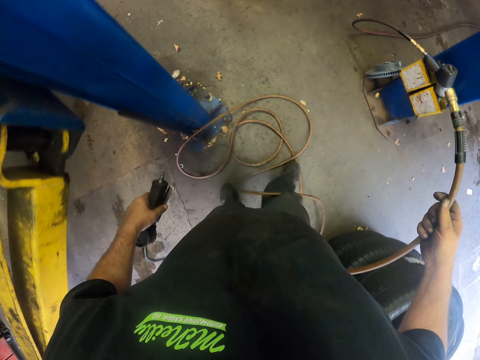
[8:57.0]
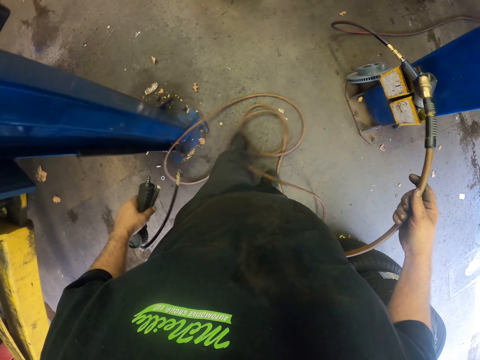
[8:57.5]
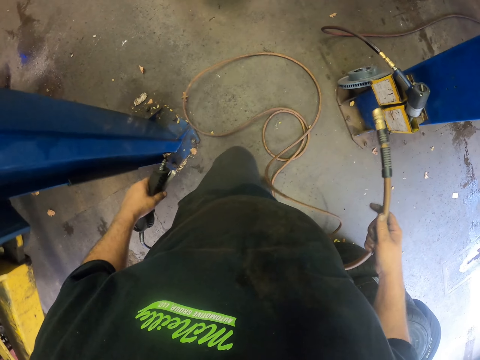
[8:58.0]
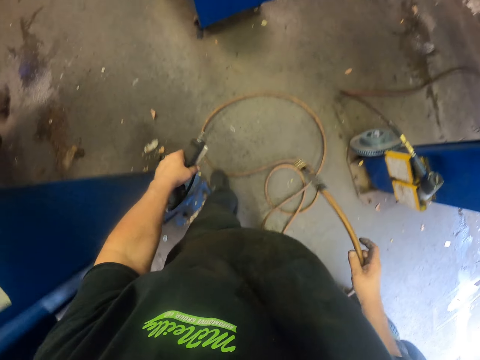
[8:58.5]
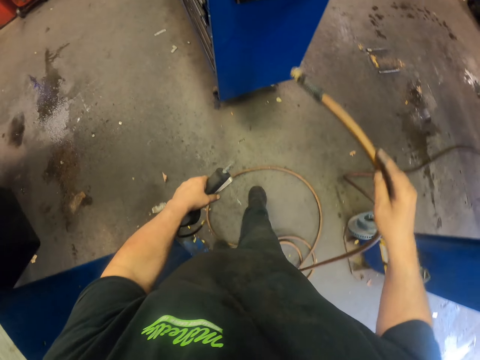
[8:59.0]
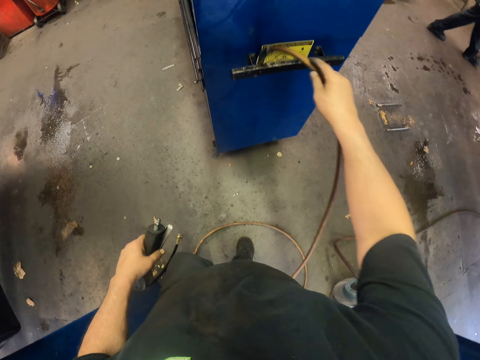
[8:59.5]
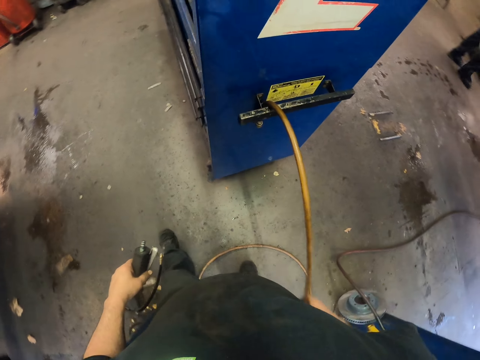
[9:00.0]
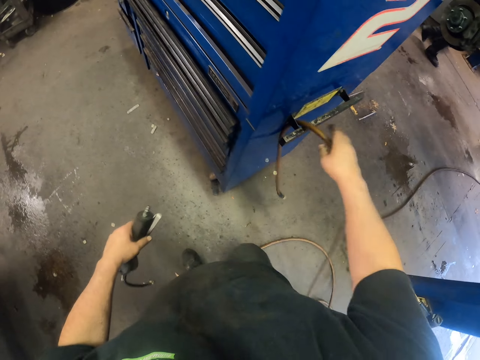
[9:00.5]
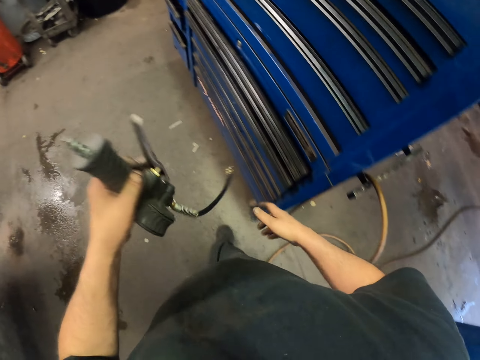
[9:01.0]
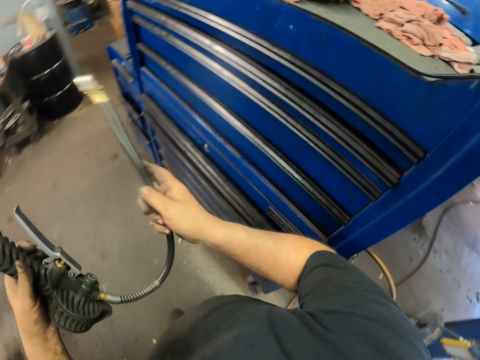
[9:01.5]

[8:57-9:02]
The camera wearer puts a cable on something. They hold something.

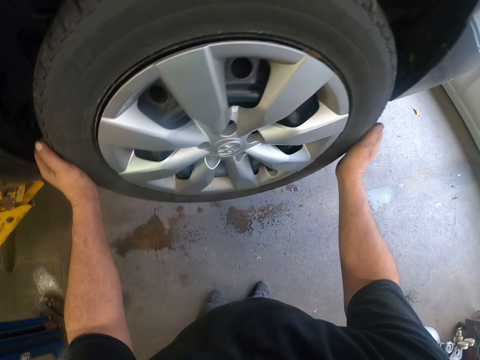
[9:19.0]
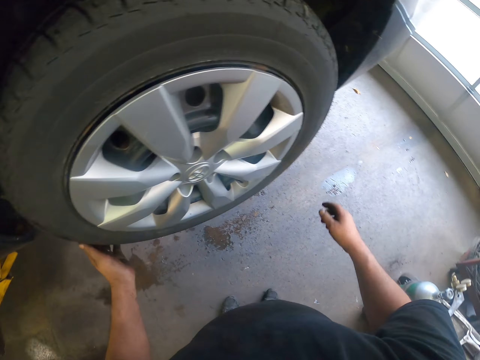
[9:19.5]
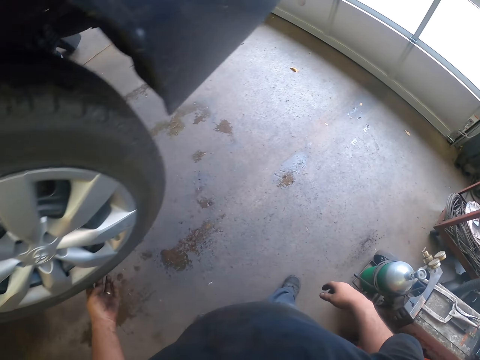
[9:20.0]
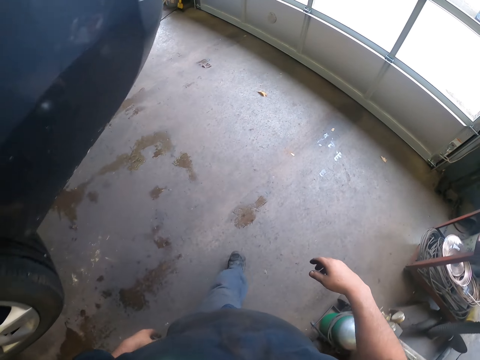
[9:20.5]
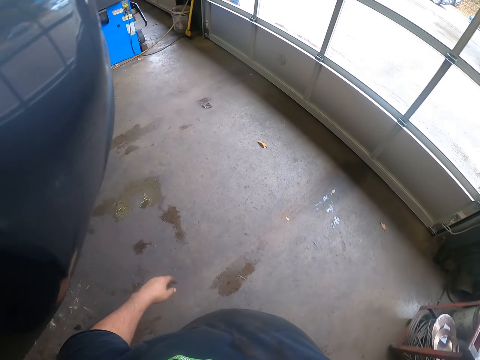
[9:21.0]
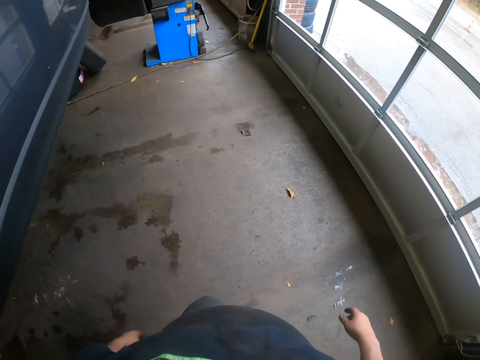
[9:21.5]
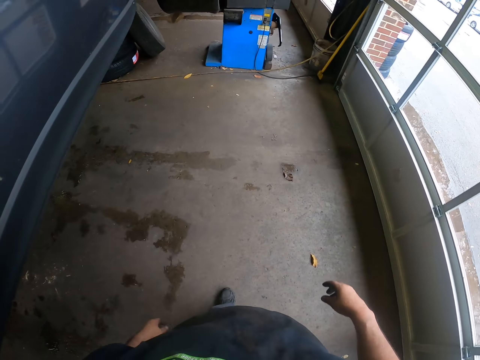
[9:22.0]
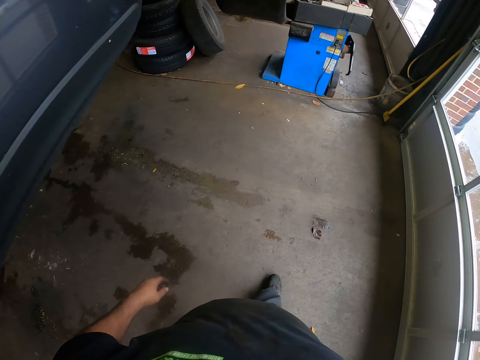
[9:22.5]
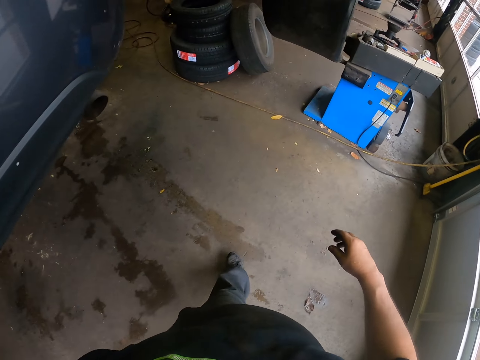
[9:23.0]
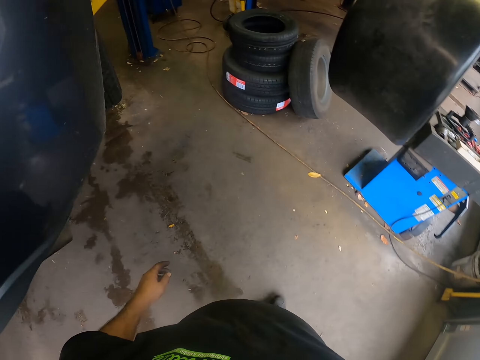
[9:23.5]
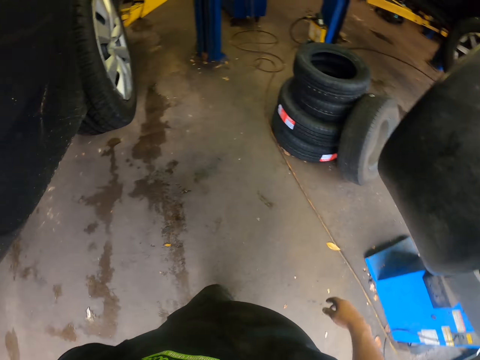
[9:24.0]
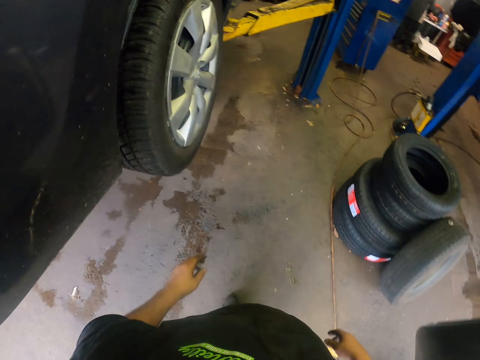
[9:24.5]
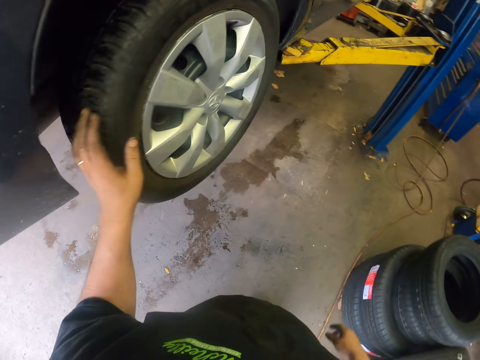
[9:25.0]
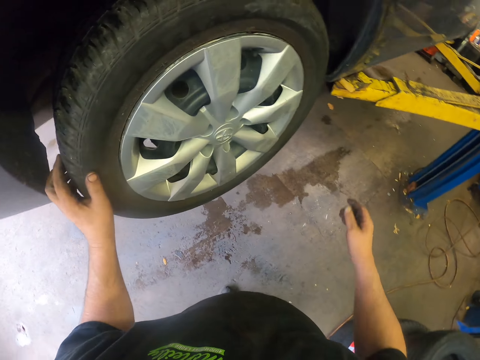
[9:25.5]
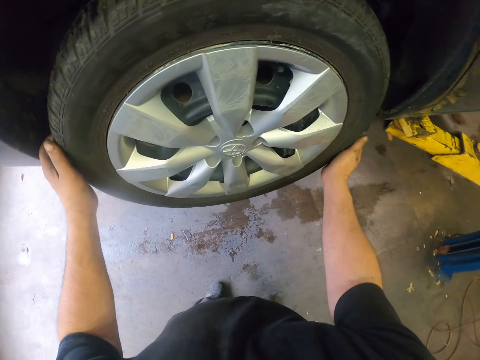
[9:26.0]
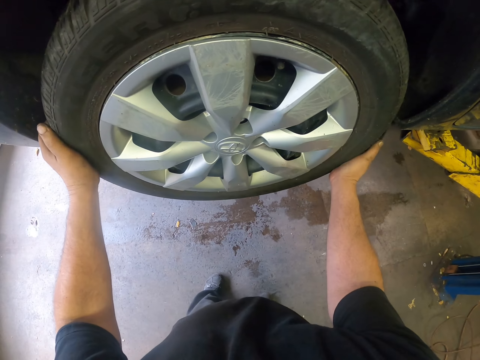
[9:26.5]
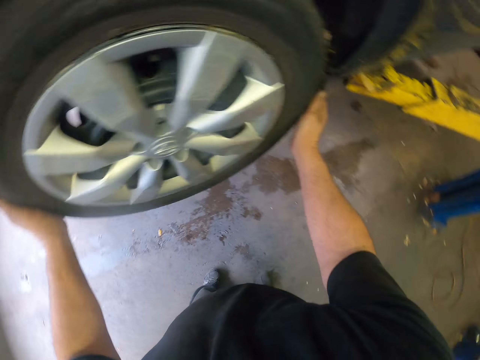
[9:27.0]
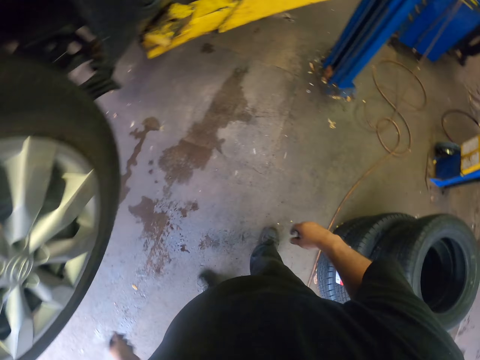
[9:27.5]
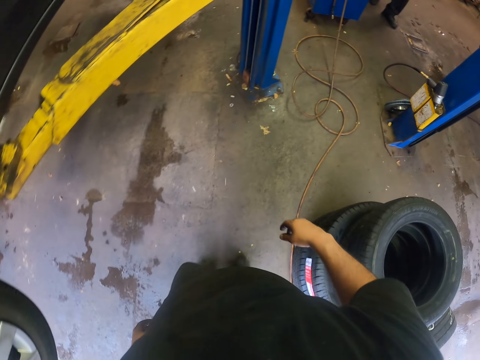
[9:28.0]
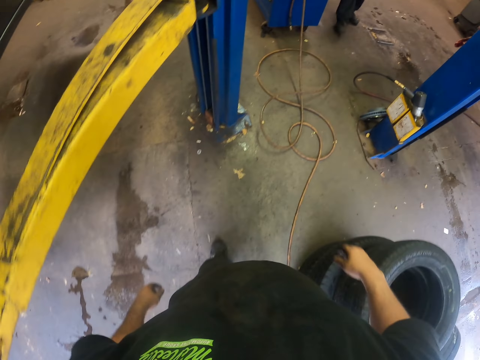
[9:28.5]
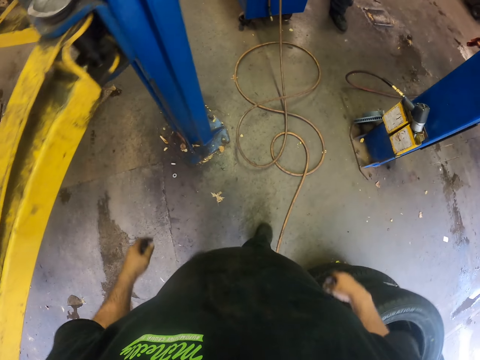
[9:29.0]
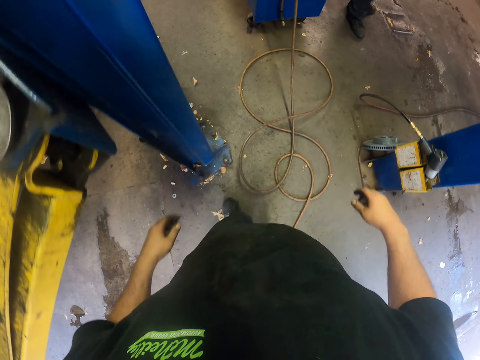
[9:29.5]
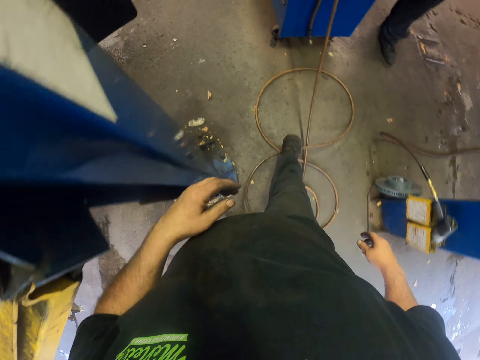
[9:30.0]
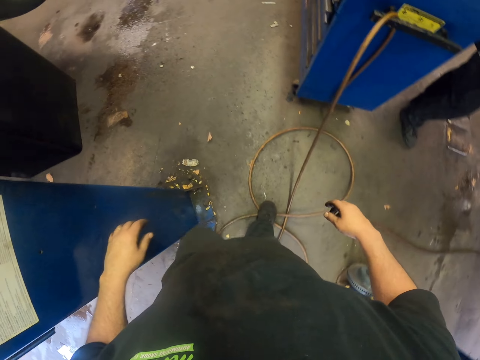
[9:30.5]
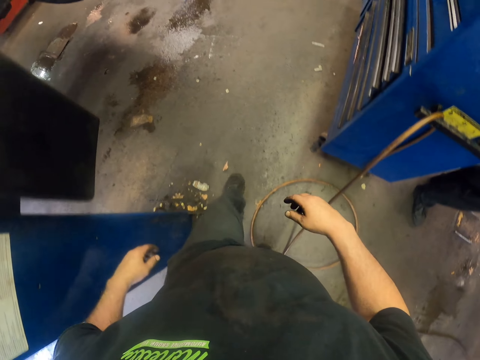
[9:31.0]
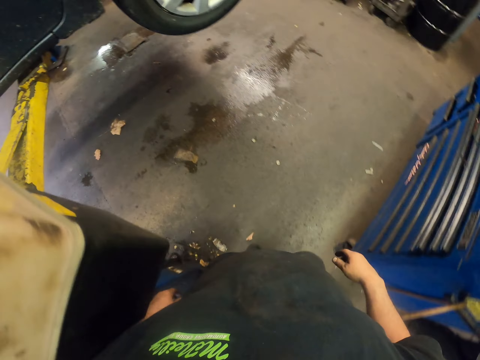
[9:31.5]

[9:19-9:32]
The camera wearer touches a tyre. They walk around the workshop. They check the wheel. They touch the tyre. They walk around the workshop.

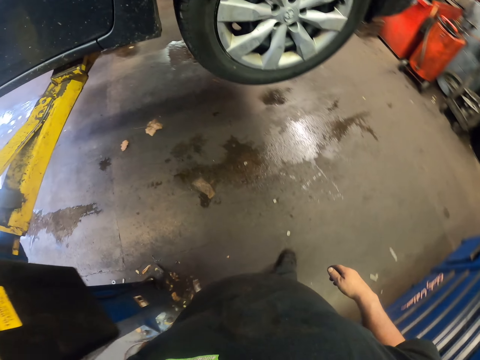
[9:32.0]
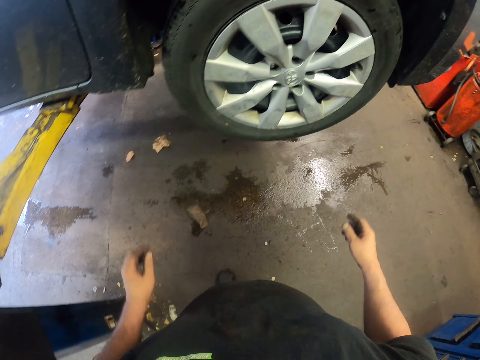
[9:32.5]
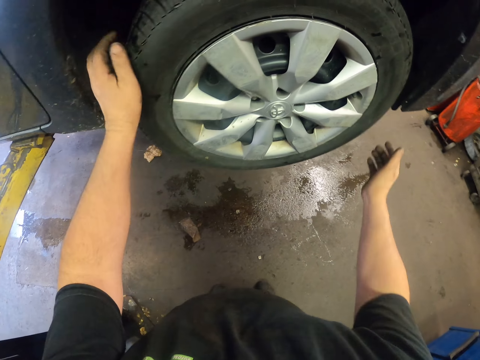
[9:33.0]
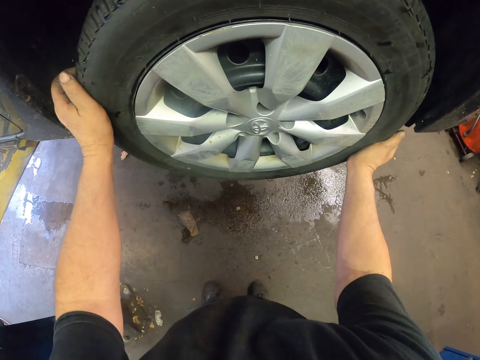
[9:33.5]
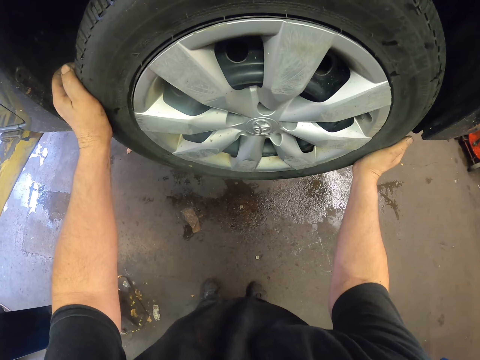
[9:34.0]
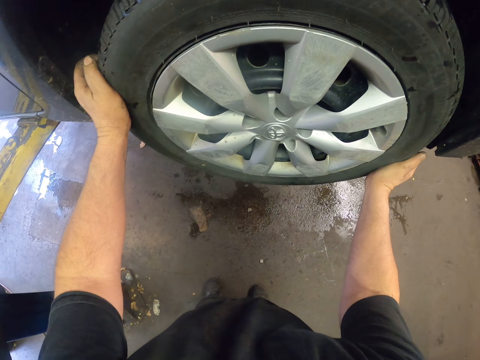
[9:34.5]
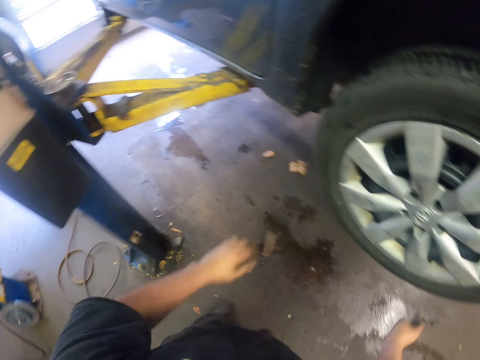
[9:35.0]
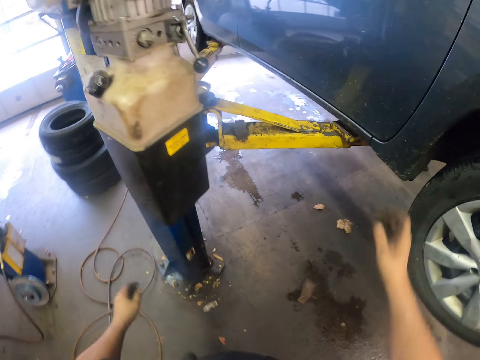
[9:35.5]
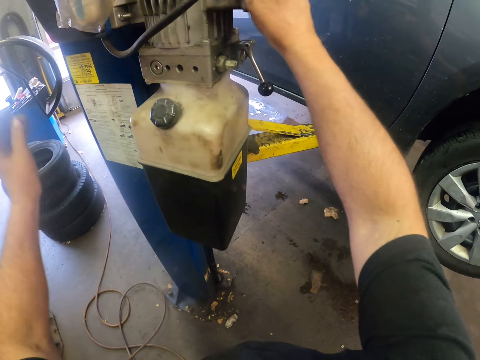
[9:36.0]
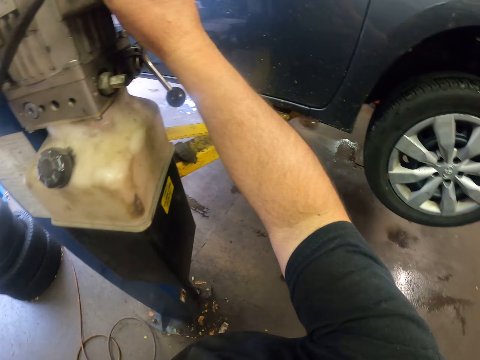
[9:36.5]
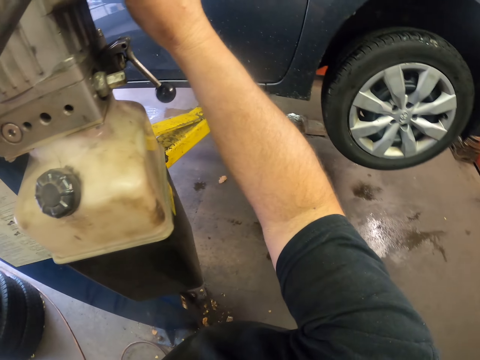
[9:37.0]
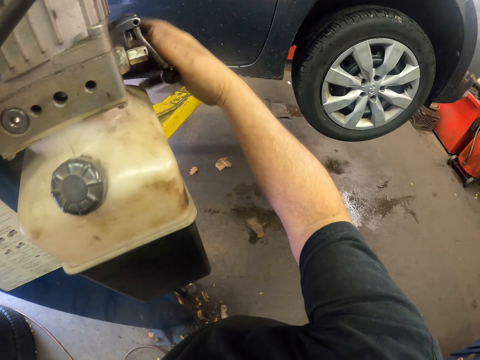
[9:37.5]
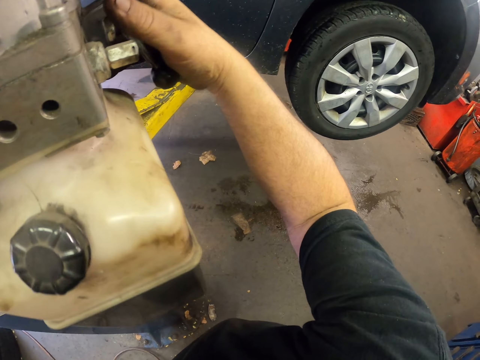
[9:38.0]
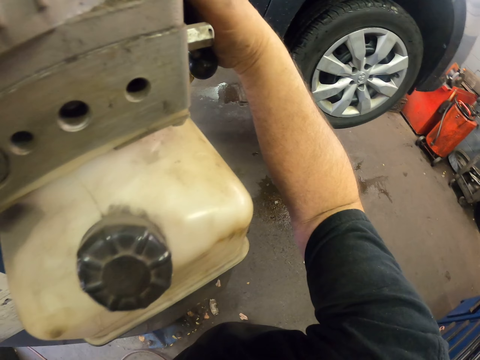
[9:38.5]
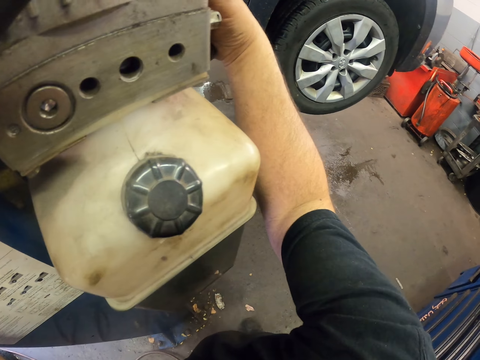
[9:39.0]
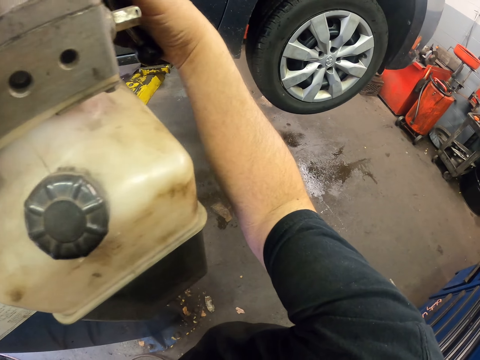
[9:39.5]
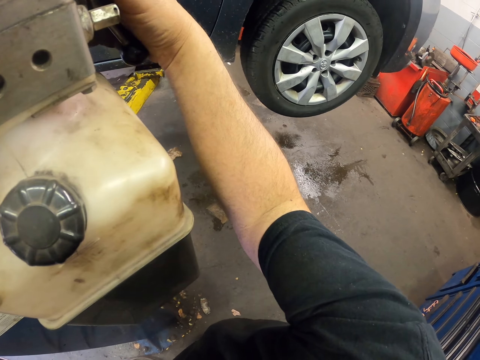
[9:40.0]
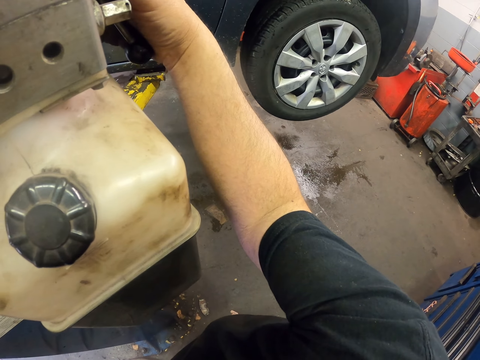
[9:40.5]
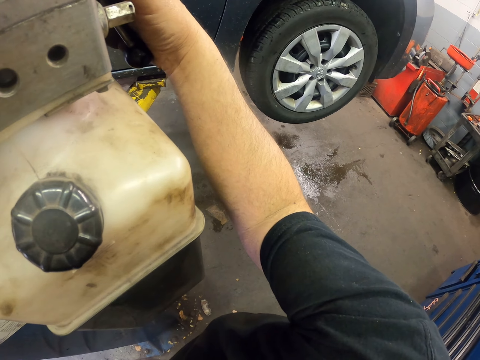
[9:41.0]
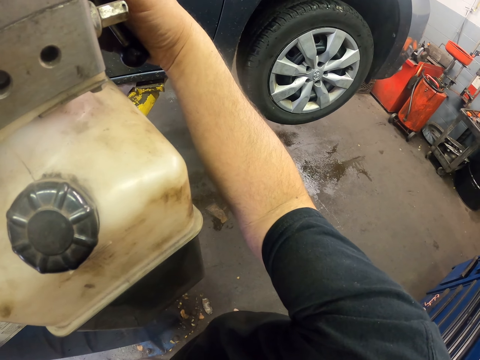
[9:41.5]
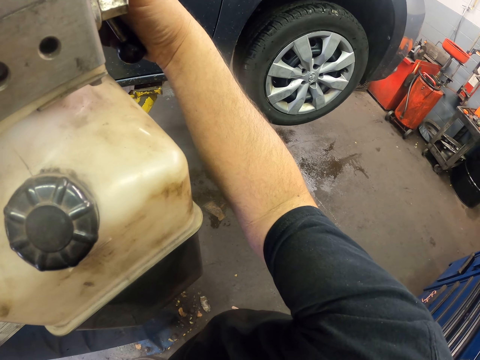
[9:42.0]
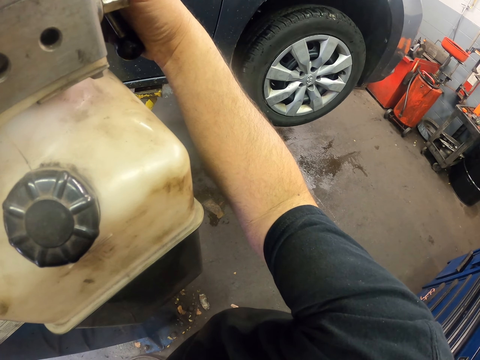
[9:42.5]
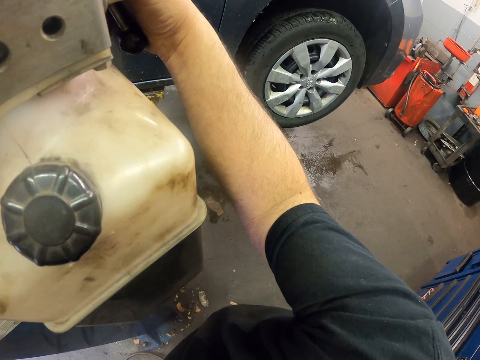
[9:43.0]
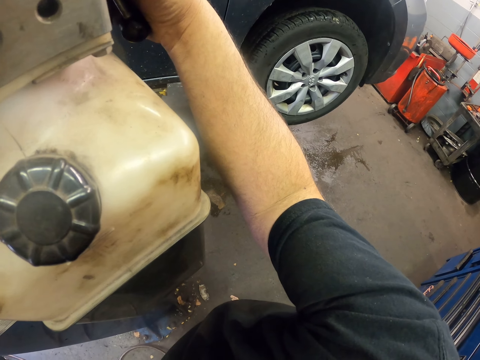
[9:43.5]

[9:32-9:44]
The camera wearer checks the wheel. They touch a tyre. They lower the car. They hold something. They lower the car.
